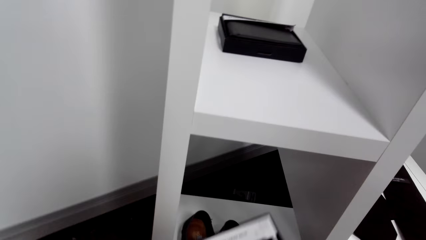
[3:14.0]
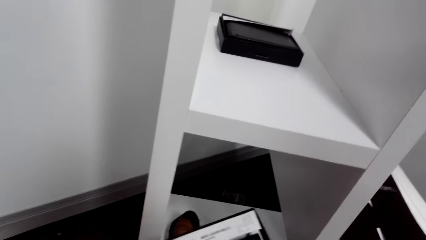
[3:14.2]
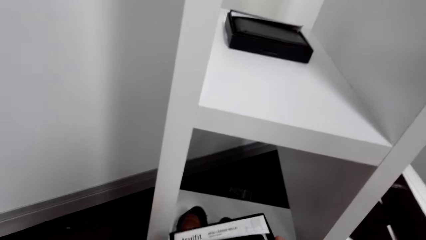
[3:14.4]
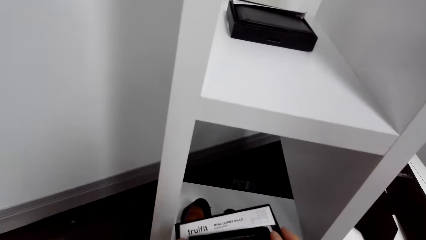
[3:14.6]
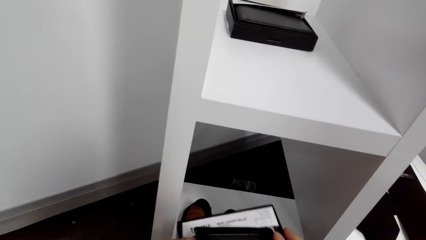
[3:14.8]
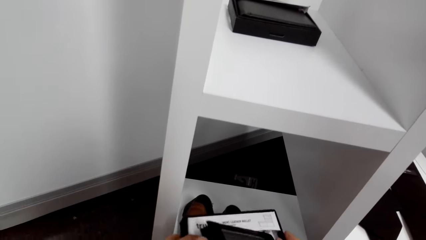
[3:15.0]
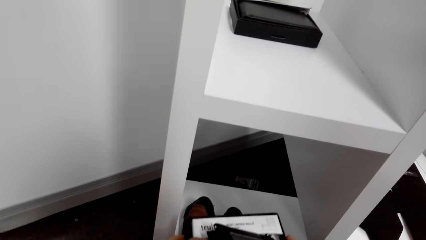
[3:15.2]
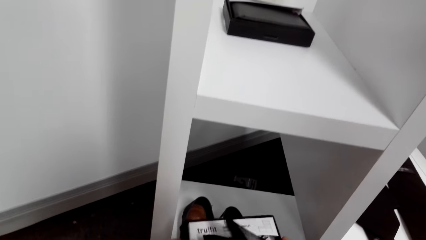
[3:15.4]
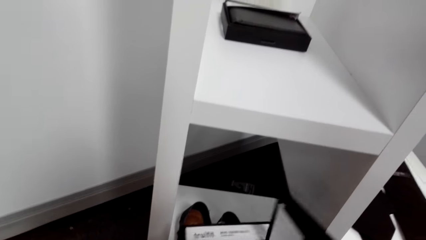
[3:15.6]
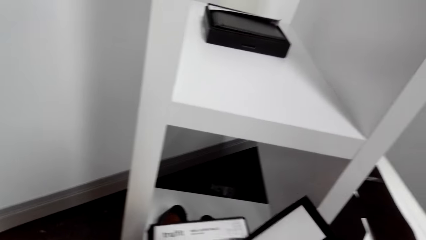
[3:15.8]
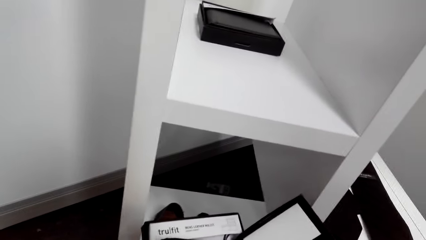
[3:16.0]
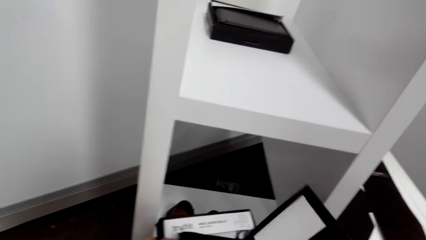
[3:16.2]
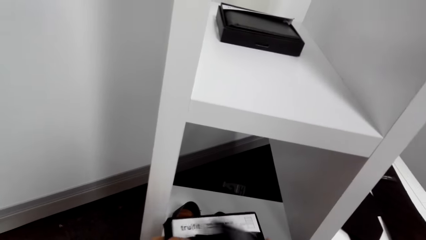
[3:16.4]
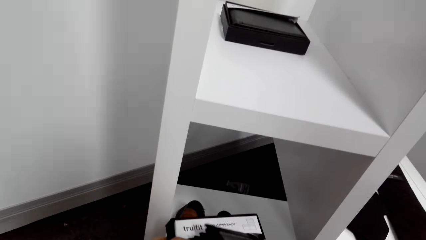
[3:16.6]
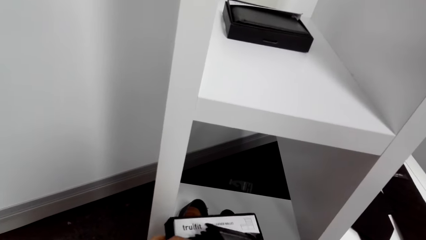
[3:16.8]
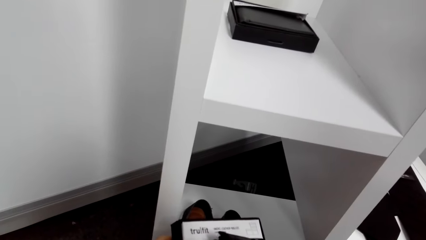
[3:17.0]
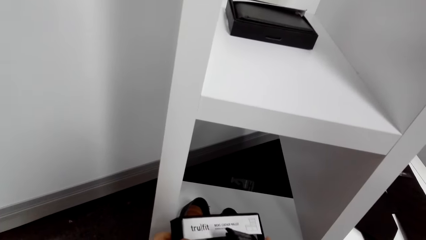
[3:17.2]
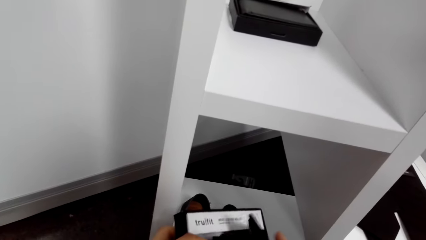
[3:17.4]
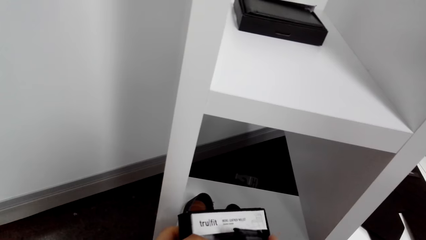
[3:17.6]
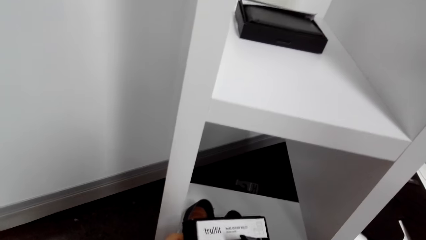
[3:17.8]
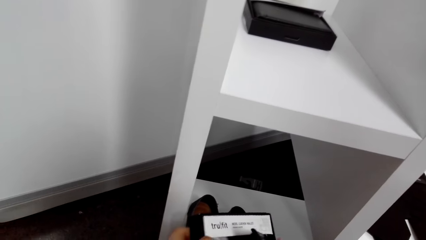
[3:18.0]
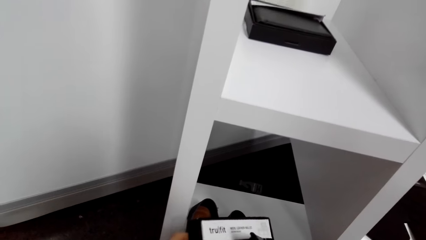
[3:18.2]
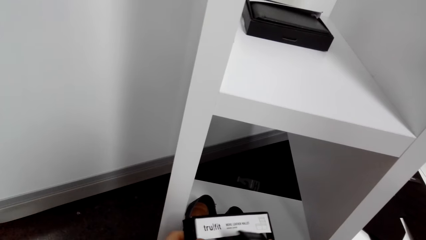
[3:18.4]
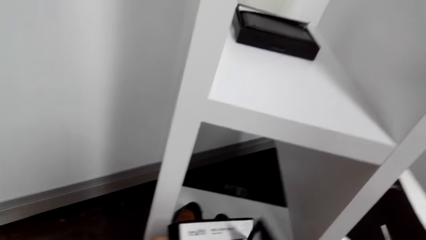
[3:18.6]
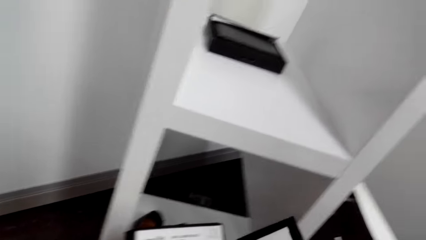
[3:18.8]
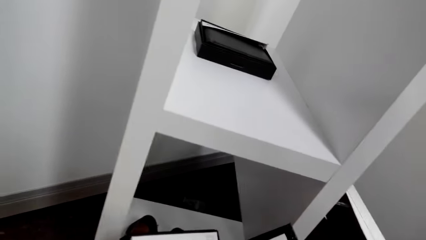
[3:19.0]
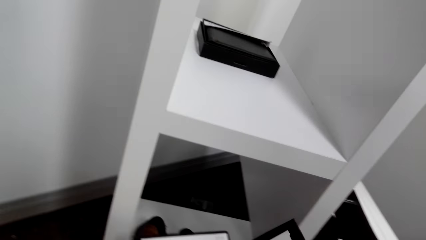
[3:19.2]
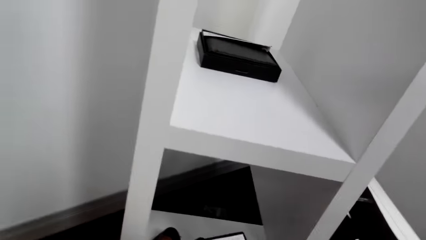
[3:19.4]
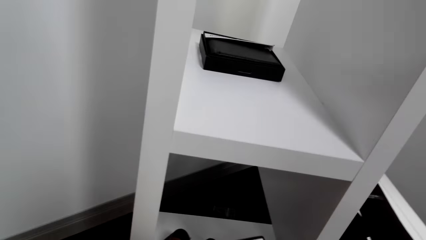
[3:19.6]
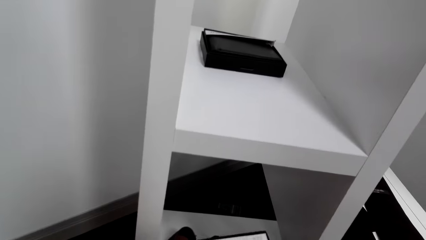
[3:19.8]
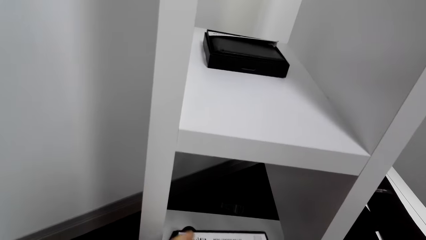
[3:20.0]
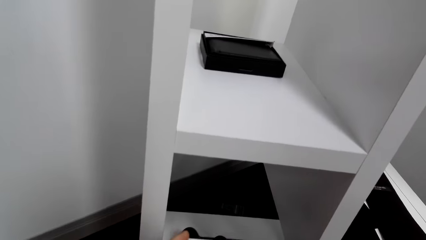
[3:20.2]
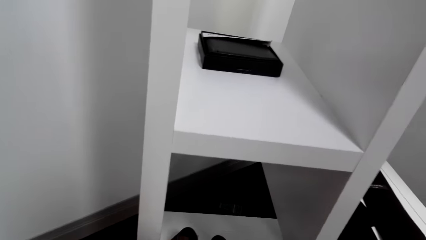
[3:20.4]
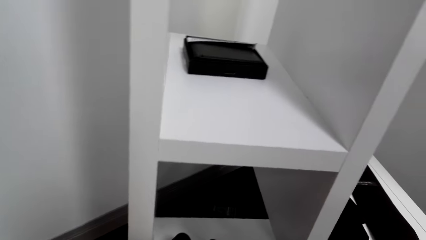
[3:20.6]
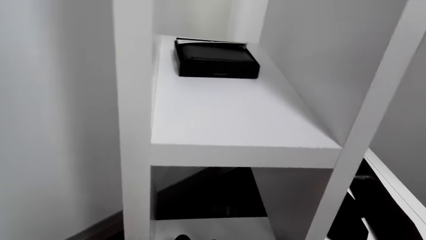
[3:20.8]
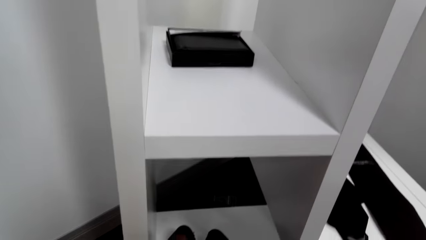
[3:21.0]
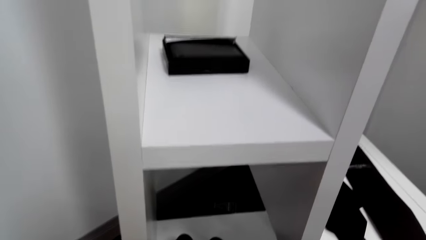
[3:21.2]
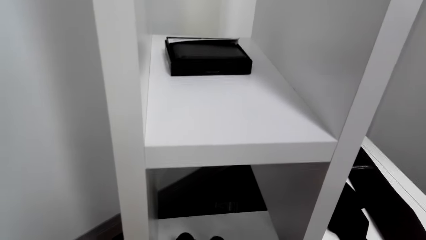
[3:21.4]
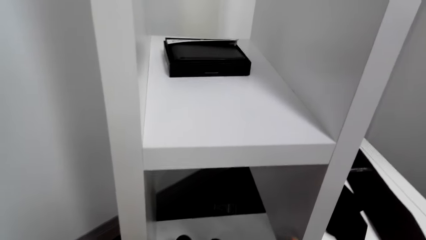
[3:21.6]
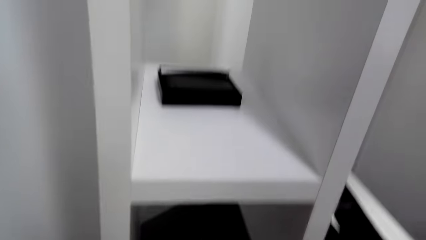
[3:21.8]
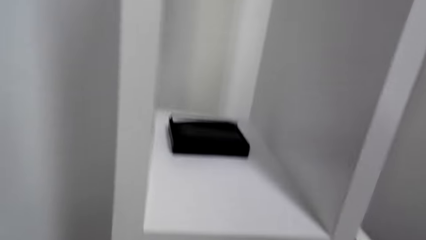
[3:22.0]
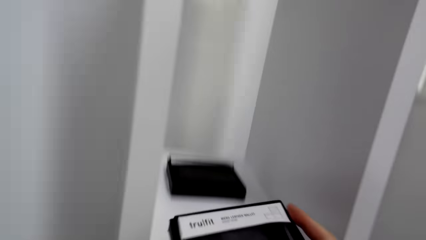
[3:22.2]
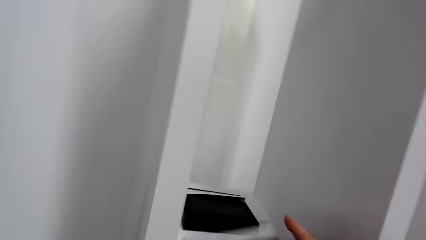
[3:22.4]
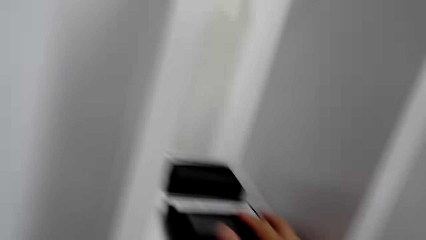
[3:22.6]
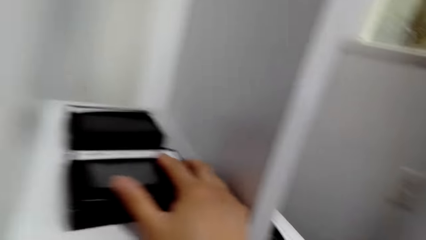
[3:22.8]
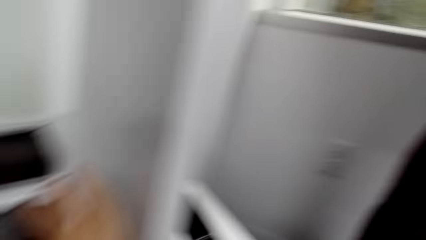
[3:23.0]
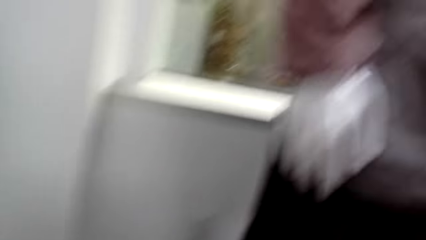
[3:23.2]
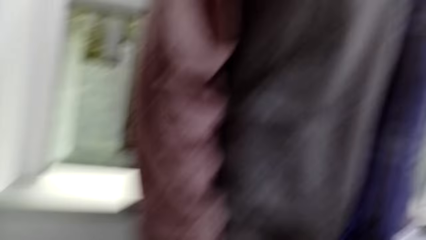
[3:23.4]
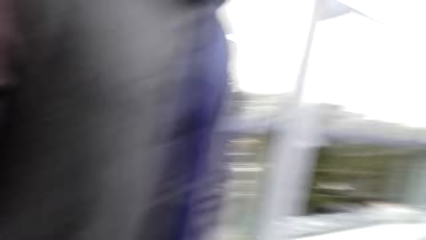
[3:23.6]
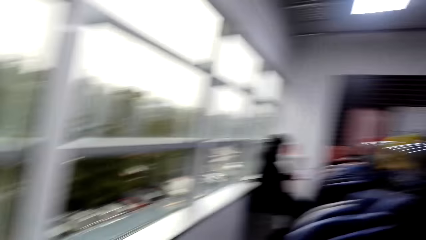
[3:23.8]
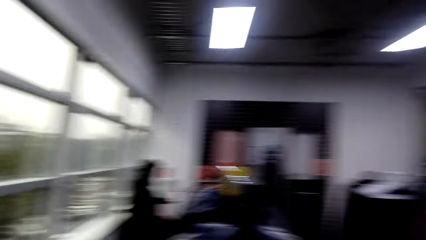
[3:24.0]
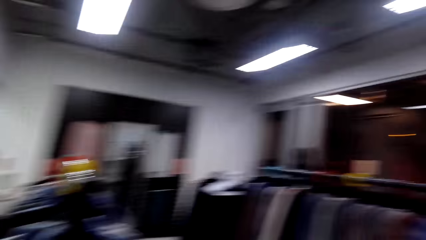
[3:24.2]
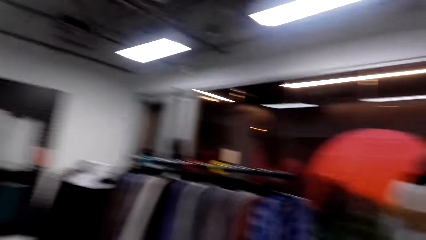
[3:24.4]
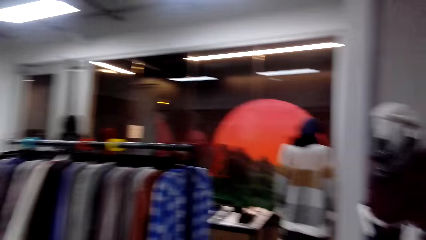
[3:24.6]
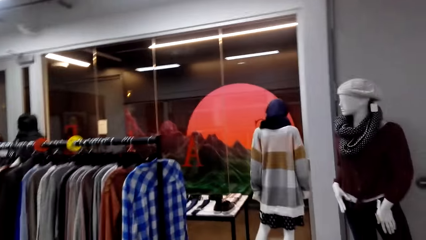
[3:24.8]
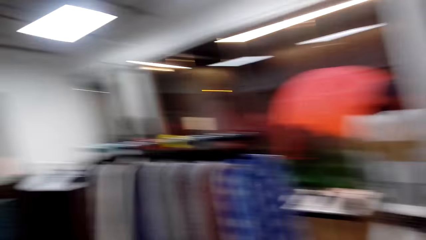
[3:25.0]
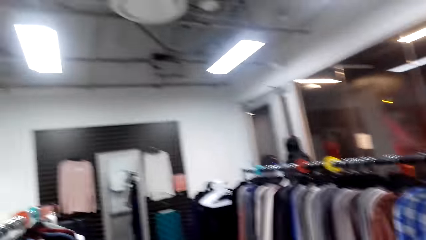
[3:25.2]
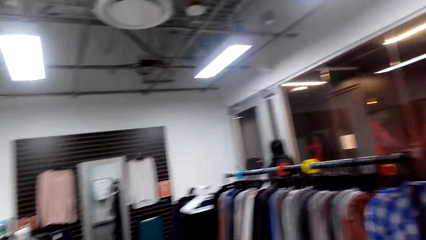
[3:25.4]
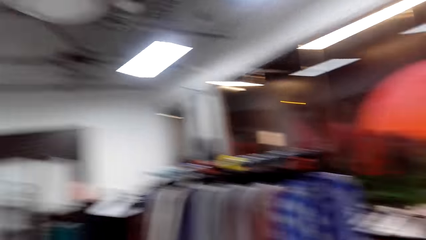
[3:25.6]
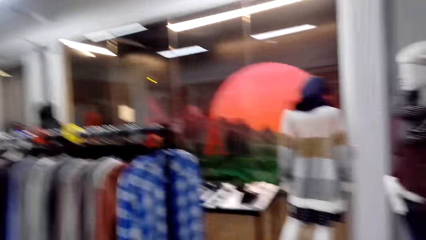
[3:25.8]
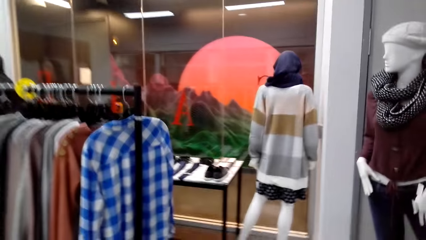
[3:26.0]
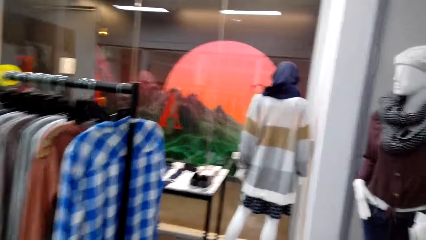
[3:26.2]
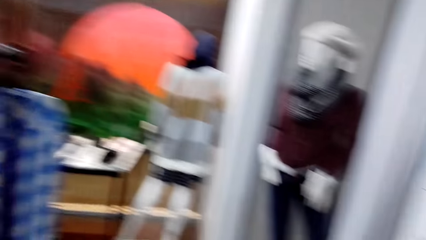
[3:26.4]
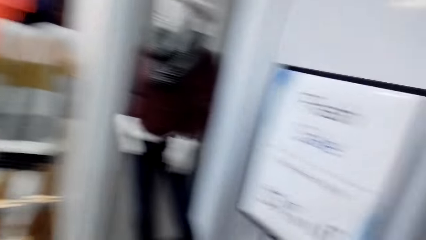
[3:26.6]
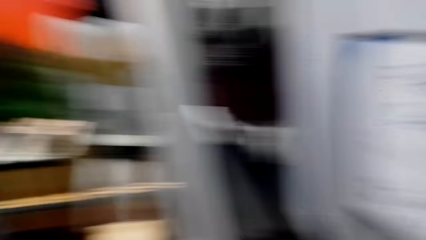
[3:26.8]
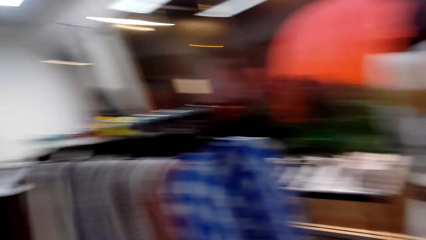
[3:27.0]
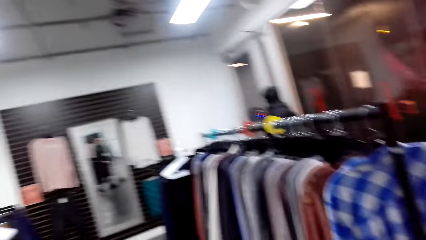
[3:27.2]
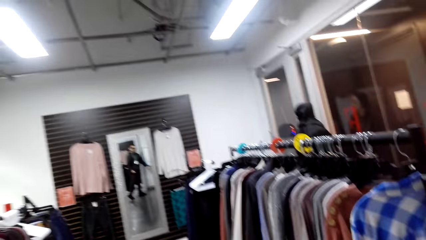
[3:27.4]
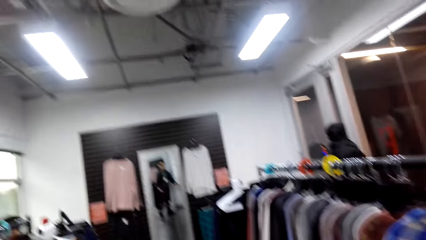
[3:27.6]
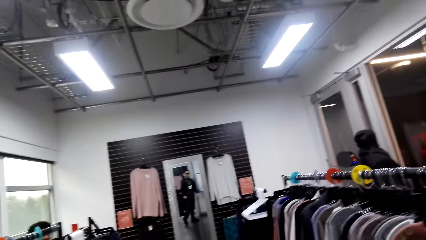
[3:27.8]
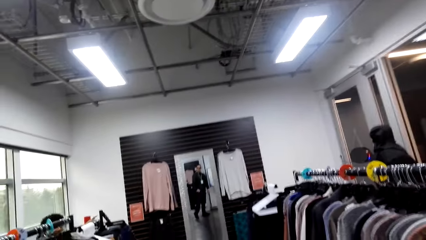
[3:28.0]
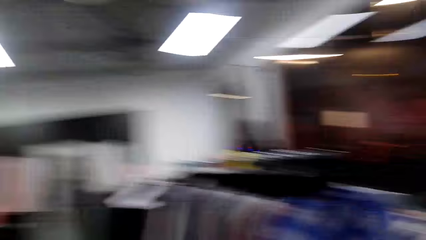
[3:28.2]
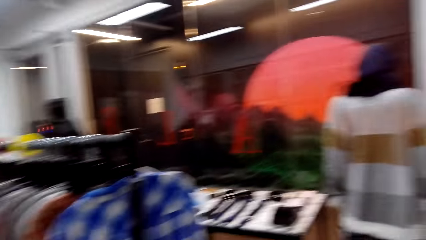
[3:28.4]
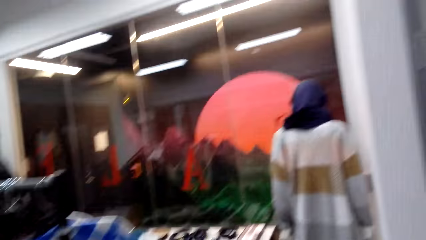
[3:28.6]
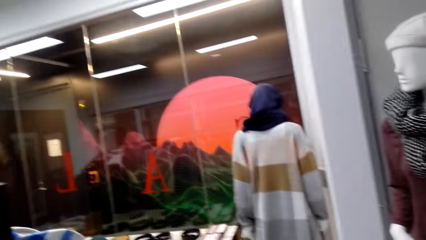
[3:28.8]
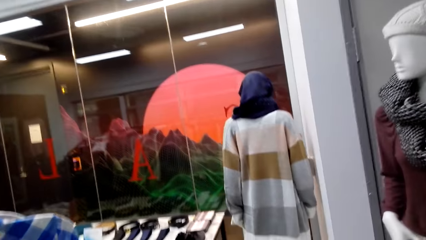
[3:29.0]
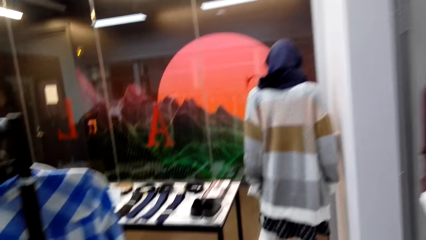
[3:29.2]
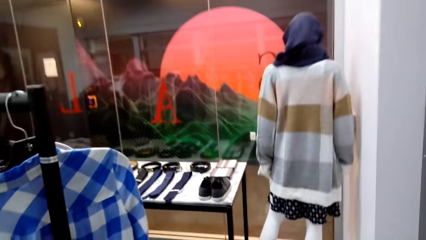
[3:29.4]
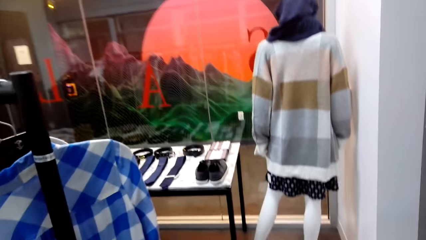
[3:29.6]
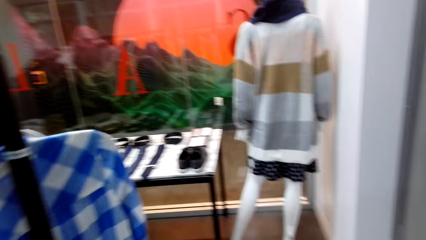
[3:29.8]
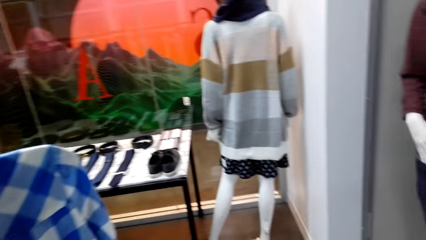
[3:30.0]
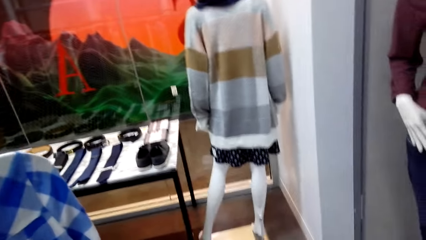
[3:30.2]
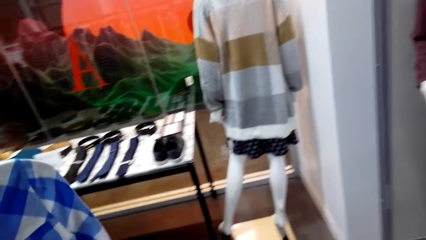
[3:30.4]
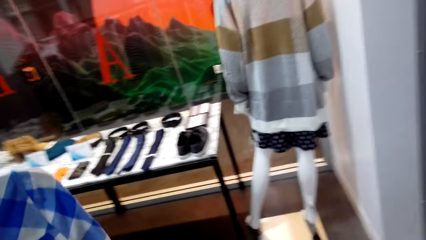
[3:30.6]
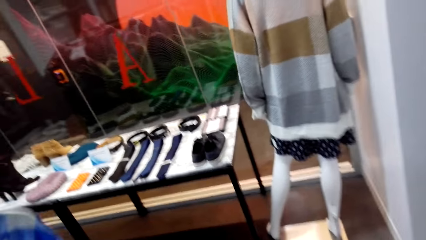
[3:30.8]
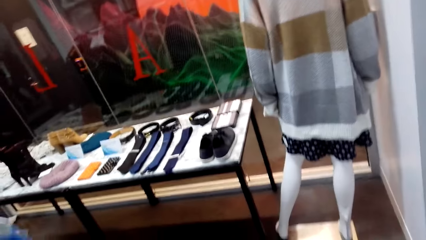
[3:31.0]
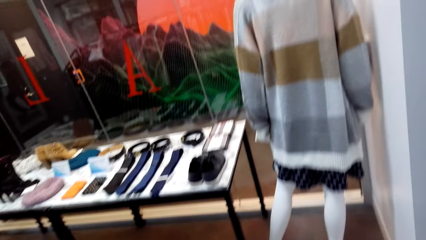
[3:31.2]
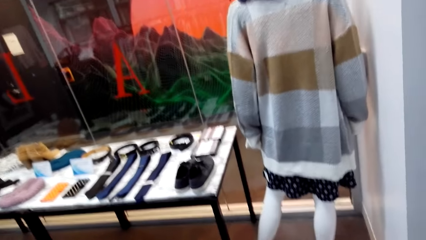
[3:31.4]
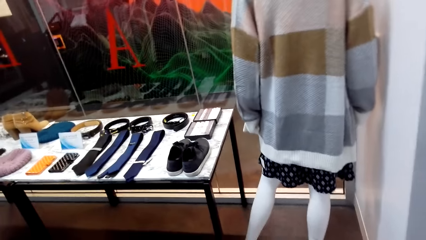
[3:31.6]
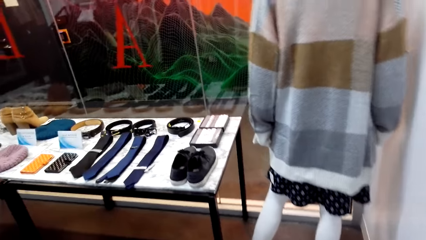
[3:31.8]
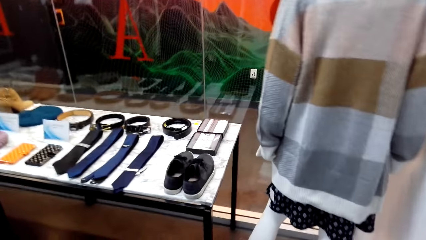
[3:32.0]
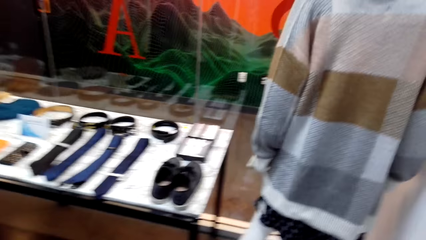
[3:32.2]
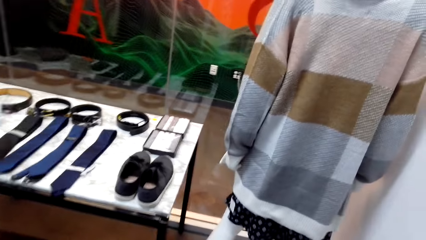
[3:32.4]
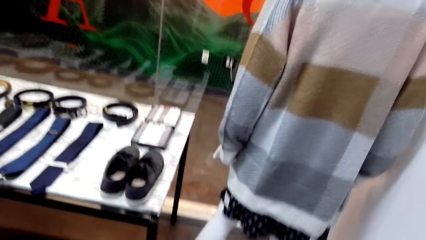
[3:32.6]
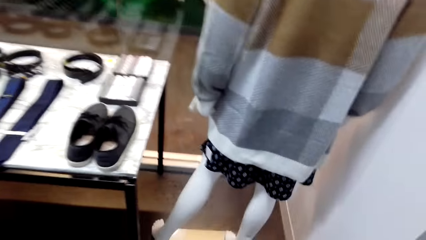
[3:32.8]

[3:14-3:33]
The camera wearer opens the box and closes the box. They dialogue with a man. They return the Trulfit wallet on the shelf. They look around the cloth store. They walk in the store. They talk to the man in the store. They walk around the store.
